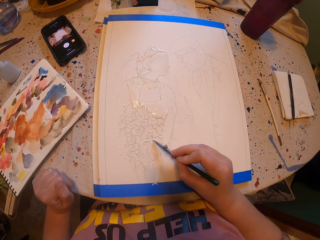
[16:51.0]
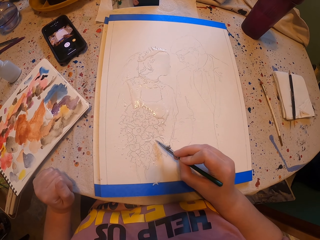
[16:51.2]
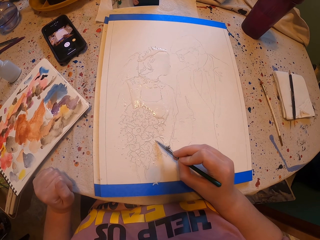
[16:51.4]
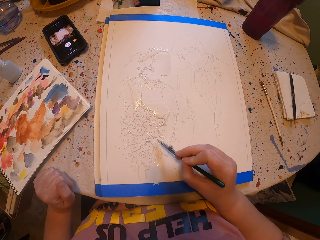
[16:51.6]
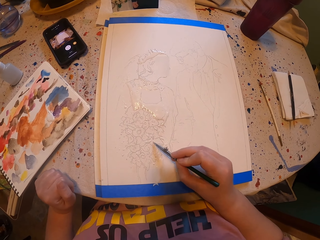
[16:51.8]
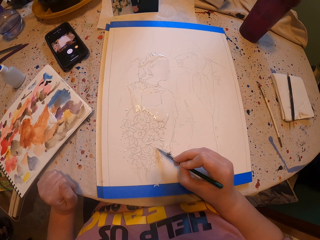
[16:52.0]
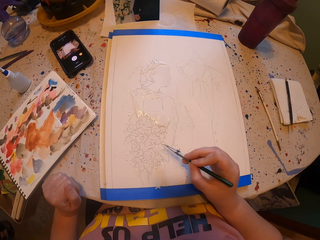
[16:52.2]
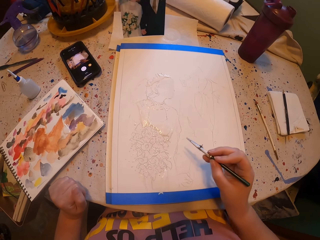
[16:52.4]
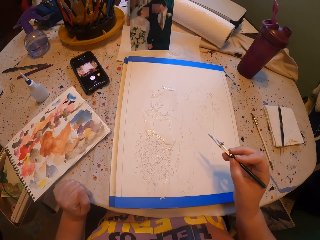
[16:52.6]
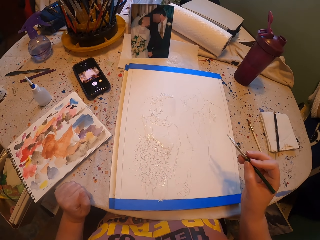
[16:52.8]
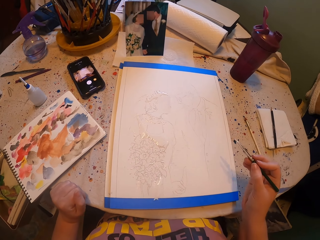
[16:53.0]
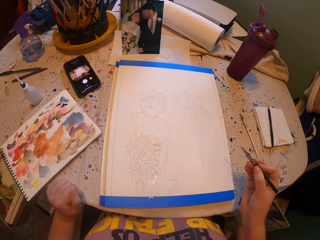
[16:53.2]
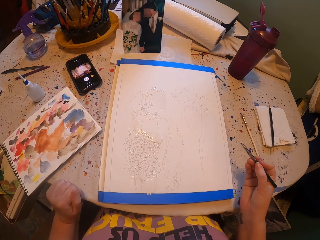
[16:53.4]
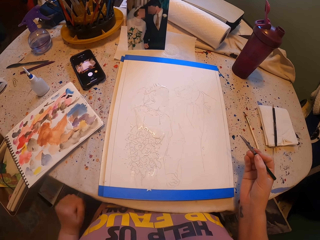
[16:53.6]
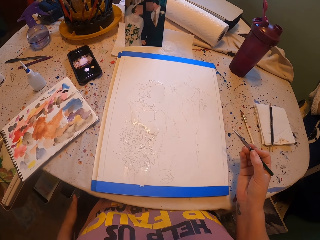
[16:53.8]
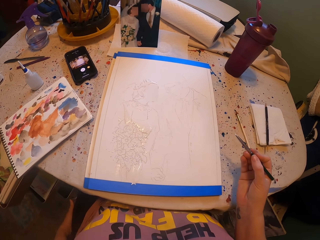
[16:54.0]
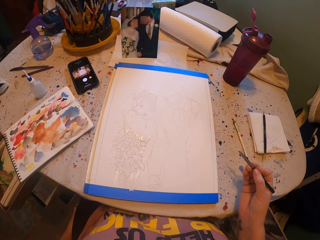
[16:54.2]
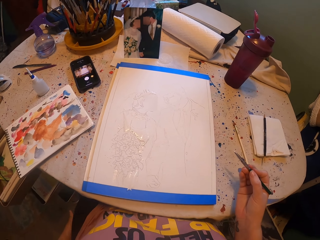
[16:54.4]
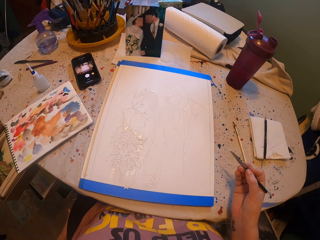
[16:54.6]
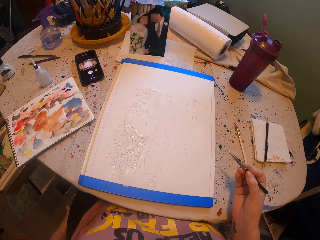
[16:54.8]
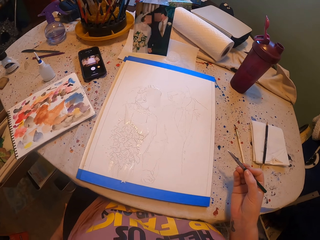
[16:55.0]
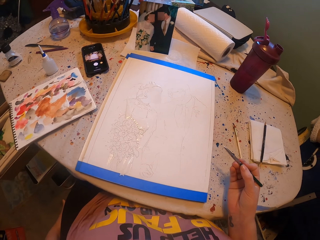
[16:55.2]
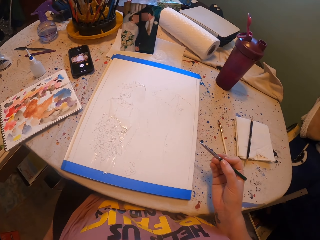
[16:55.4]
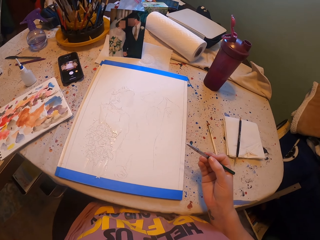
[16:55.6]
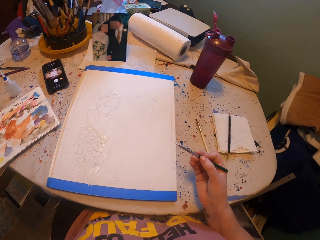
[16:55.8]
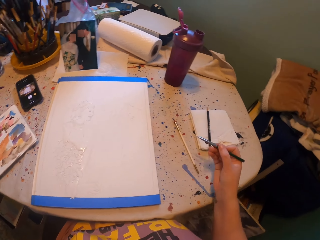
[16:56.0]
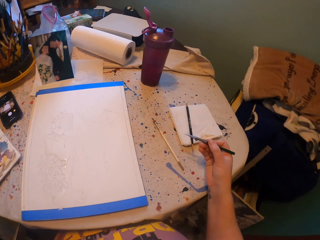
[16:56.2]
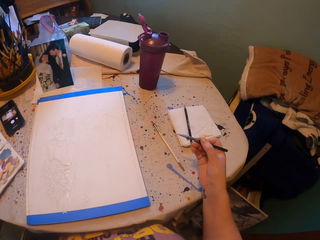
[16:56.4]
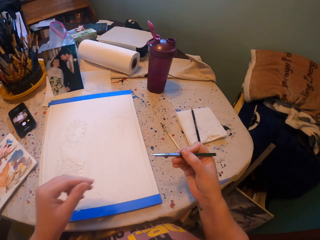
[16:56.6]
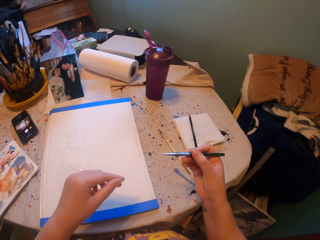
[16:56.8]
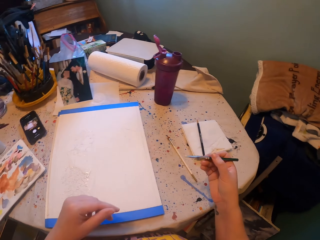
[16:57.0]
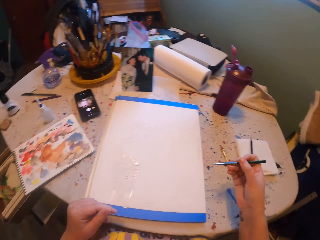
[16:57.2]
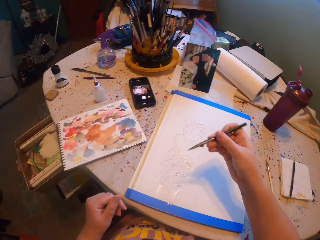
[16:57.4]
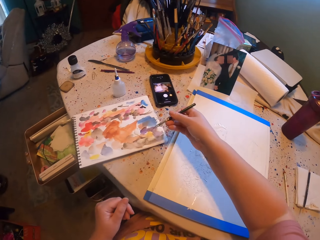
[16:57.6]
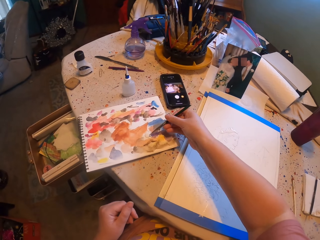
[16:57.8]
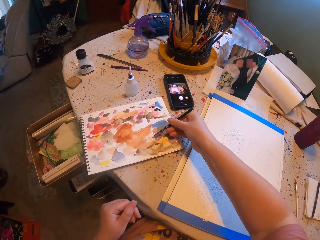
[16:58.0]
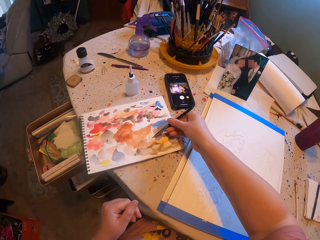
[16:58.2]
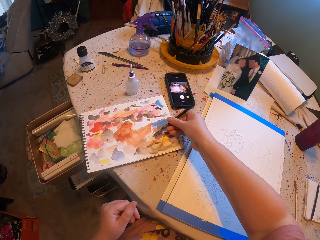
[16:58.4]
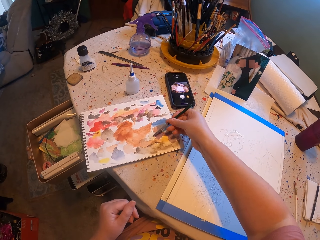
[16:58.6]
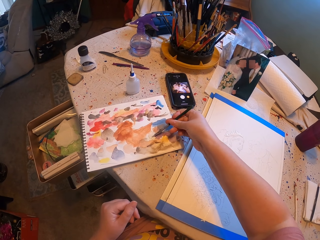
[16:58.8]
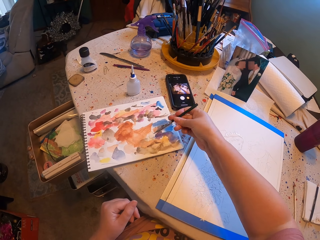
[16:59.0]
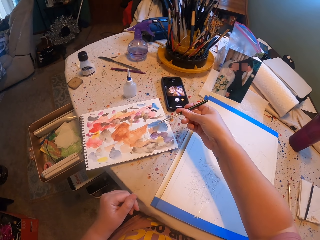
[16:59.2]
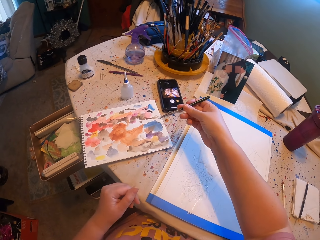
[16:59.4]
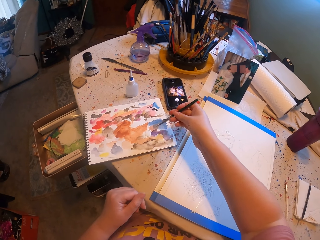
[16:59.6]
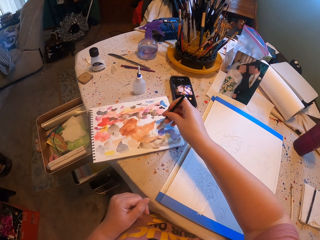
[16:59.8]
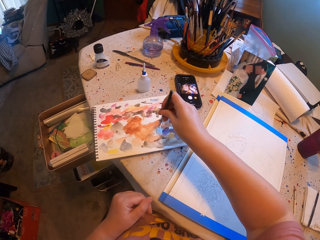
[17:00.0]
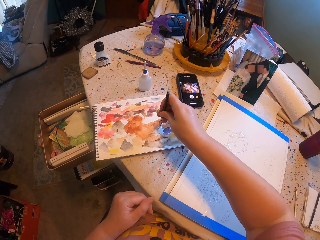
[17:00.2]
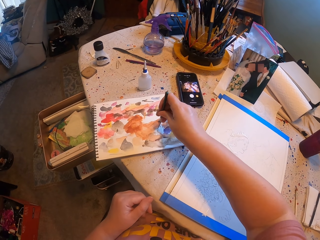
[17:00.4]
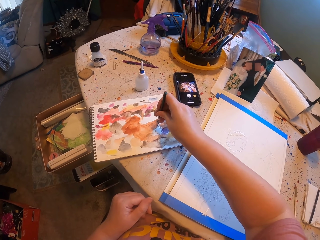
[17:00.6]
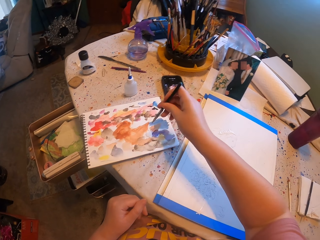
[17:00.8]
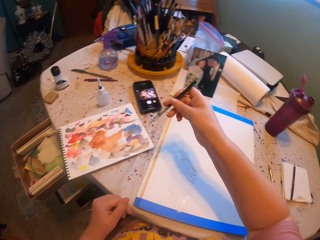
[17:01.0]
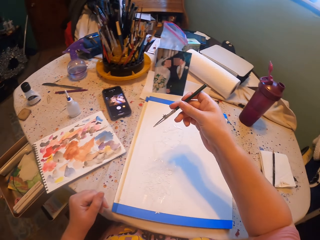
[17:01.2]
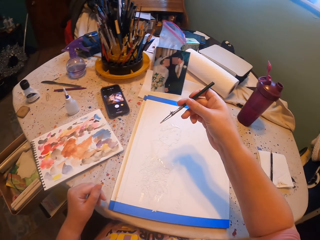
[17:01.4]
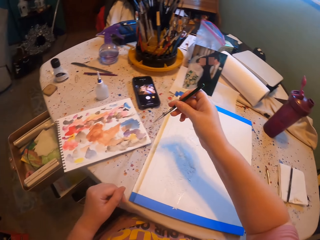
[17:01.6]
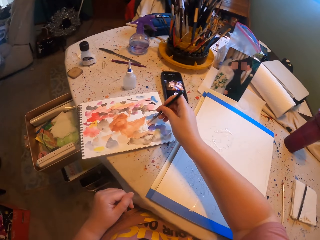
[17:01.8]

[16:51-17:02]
The camera wearer looks at the book. They rub the pen brush on a paper ink. They pick paint with the paint brush.

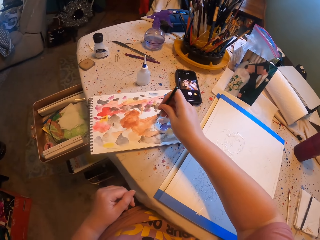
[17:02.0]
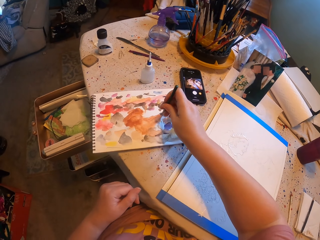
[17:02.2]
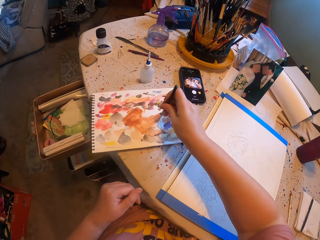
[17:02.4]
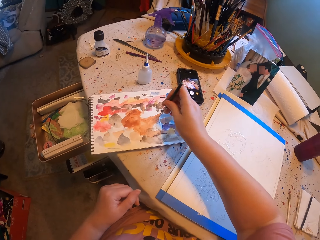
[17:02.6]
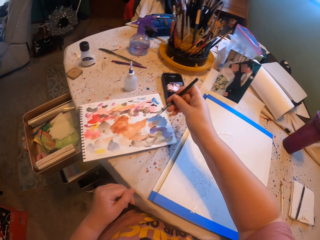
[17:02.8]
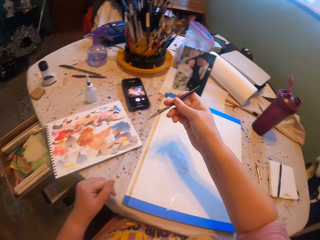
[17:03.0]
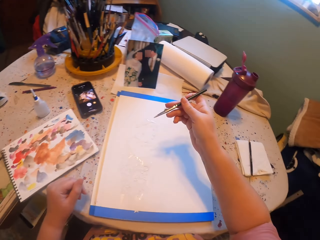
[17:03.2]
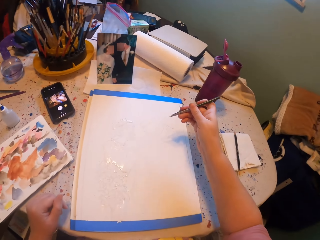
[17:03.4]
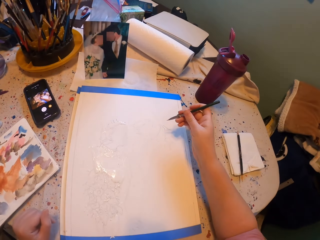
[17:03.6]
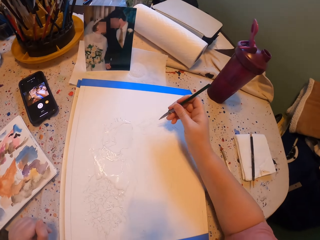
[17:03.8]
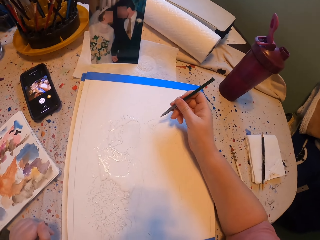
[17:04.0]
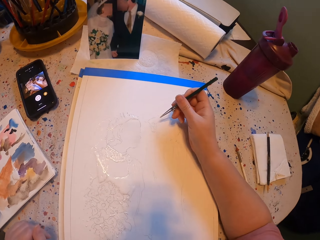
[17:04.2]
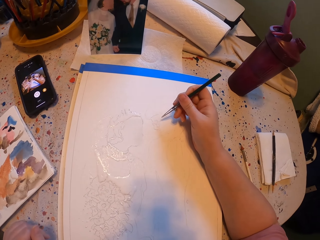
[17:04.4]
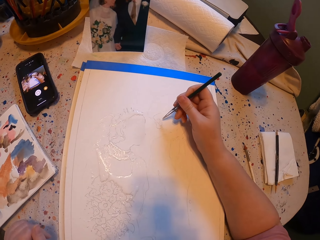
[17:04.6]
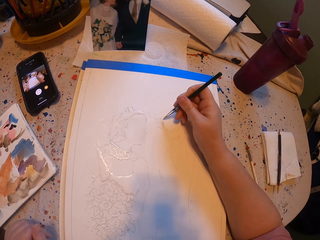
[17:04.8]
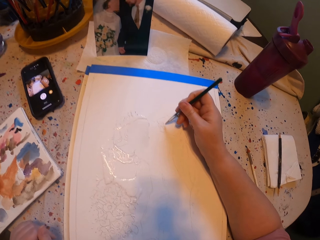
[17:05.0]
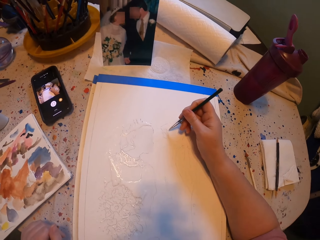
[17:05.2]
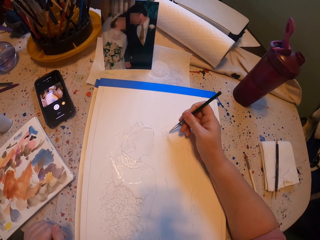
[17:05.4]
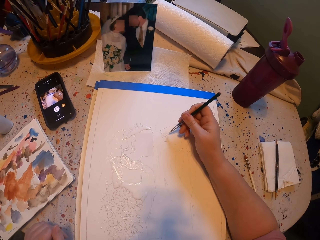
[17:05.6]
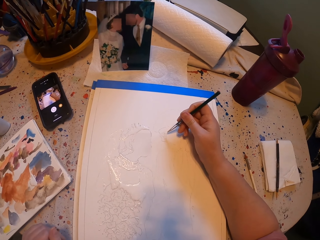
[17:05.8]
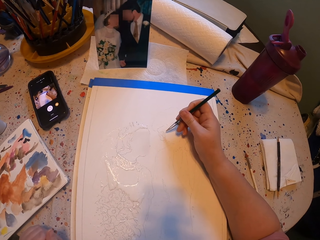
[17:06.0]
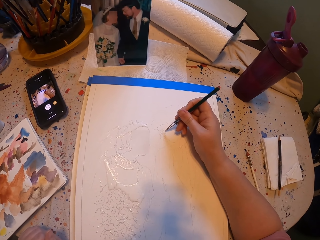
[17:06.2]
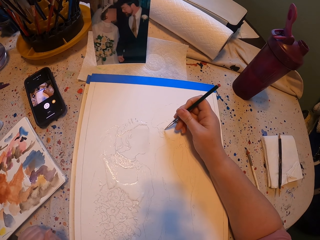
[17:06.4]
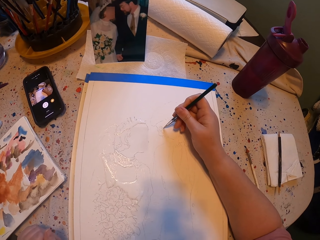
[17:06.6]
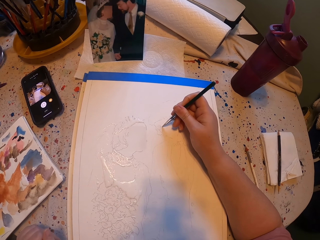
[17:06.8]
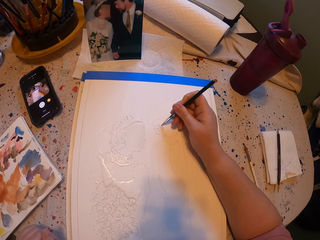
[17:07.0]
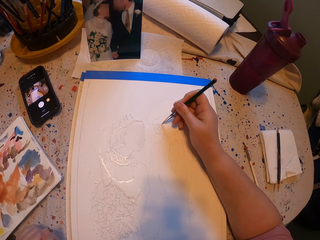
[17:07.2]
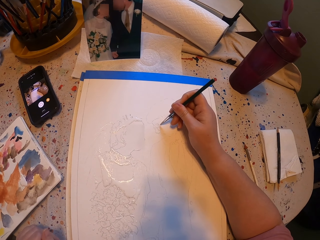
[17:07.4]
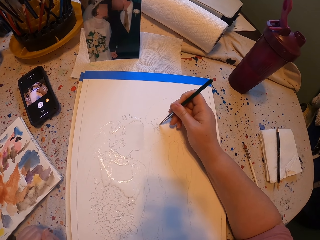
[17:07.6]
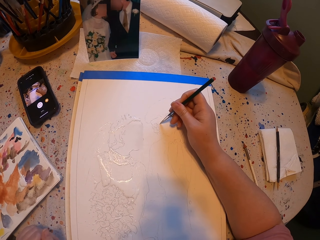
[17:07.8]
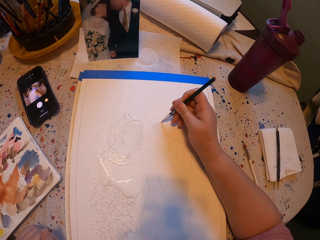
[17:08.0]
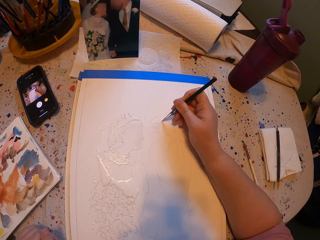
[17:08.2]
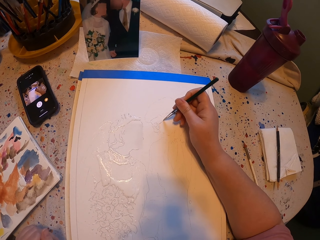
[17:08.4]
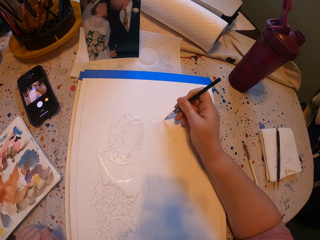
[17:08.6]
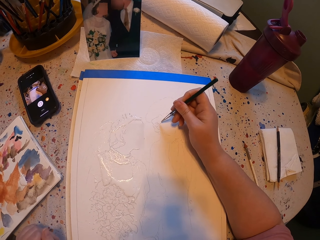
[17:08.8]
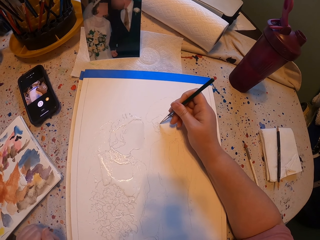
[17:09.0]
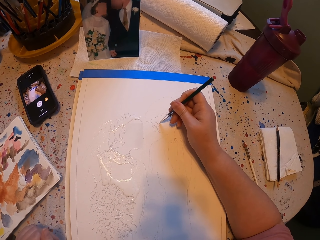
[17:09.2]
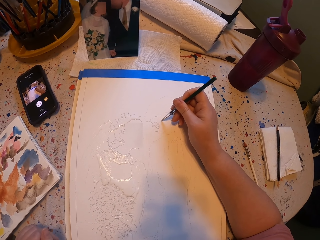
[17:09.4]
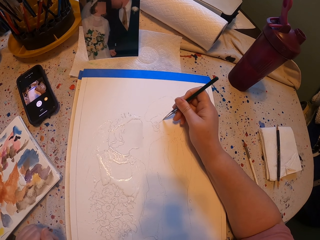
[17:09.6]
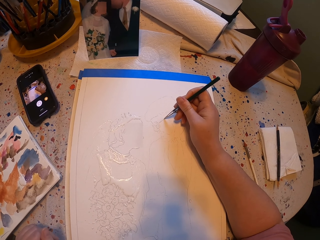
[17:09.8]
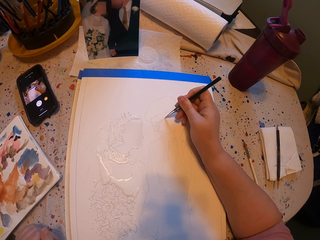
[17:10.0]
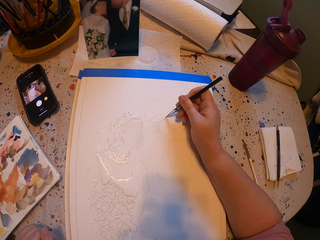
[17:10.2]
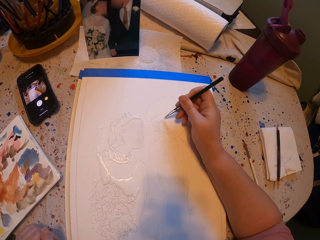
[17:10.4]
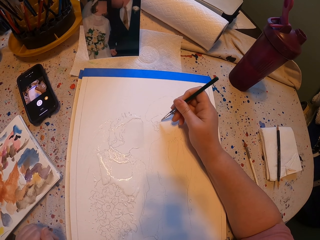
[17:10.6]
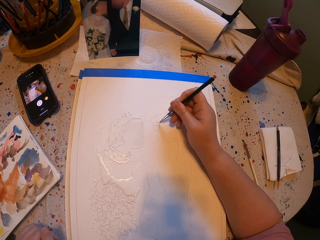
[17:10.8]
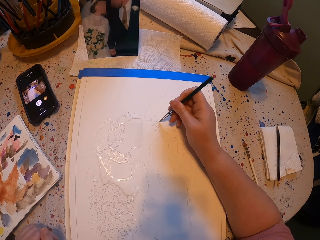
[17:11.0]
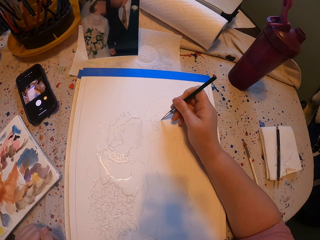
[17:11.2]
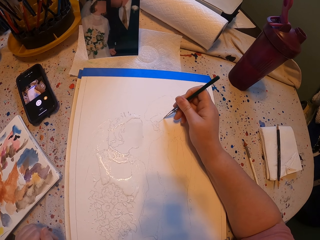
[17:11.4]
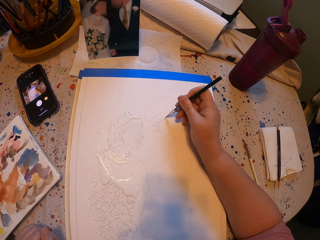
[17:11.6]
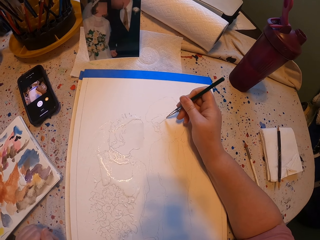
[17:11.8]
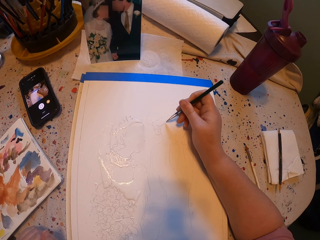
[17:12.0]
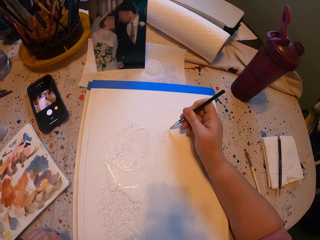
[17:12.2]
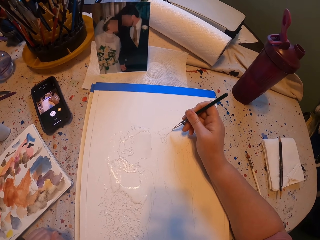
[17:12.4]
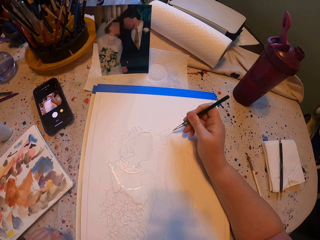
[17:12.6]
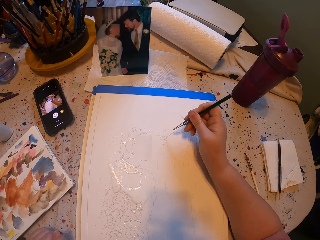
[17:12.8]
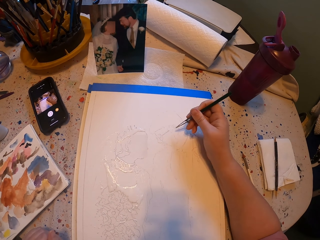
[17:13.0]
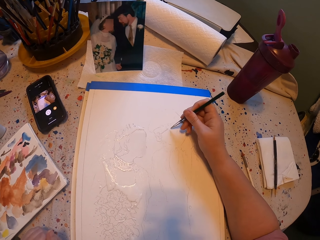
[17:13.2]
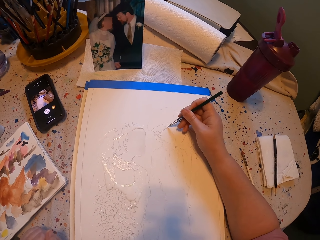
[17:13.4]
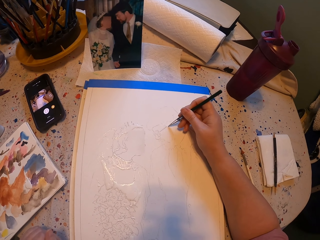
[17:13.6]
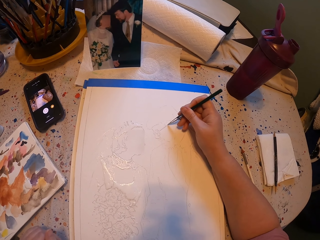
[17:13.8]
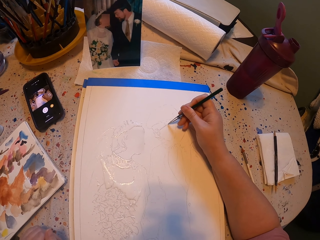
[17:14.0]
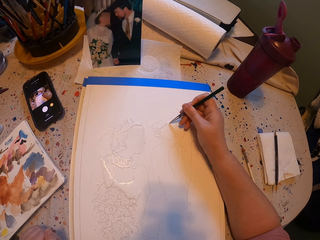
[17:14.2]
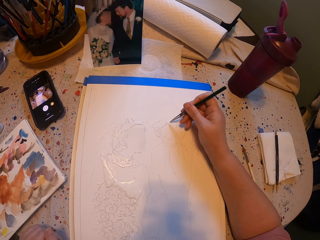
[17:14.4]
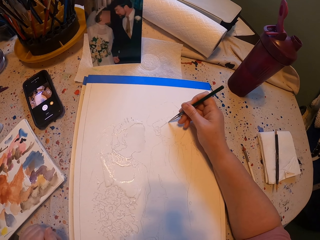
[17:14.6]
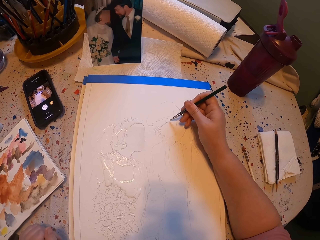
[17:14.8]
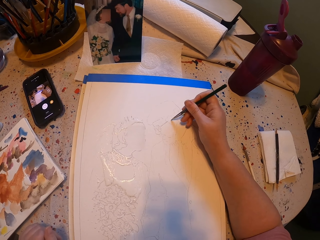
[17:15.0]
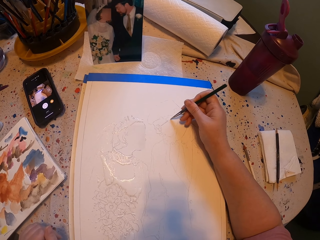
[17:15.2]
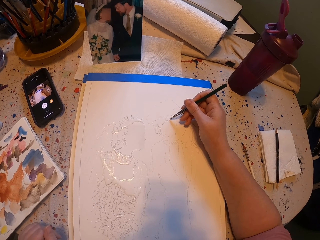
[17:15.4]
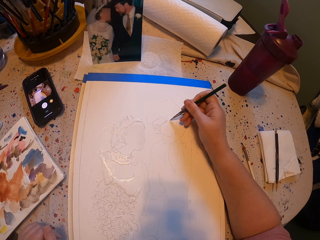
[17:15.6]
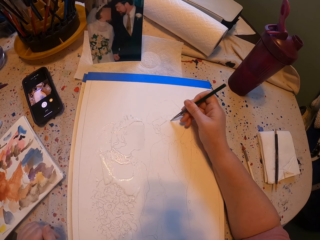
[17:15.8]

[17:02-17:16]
The camera wearer paints a picture with a pen brush. They look at the book.
